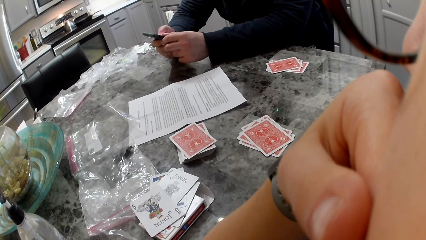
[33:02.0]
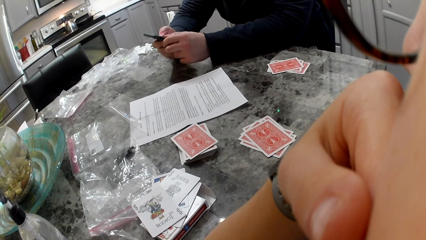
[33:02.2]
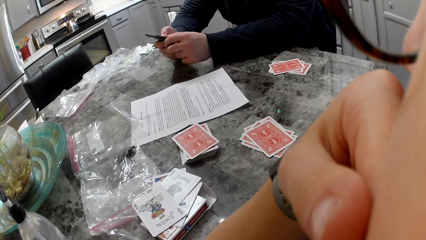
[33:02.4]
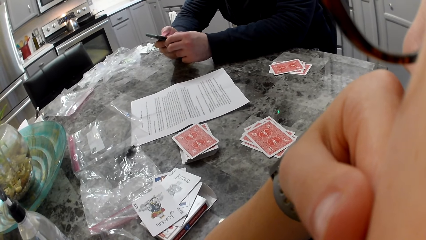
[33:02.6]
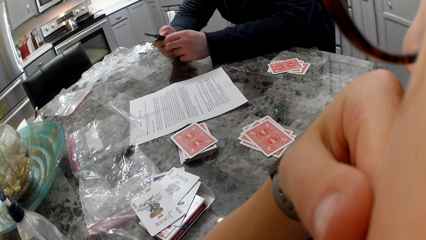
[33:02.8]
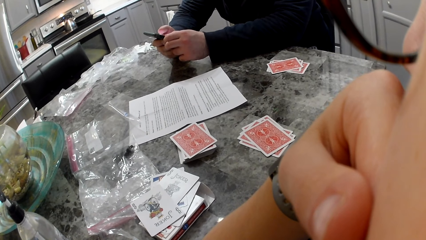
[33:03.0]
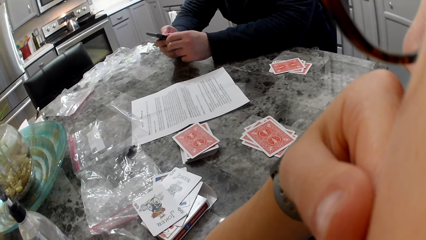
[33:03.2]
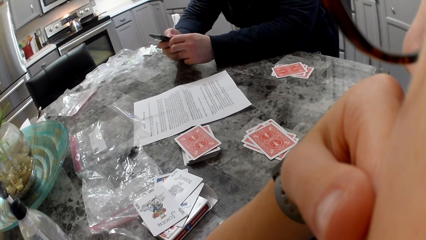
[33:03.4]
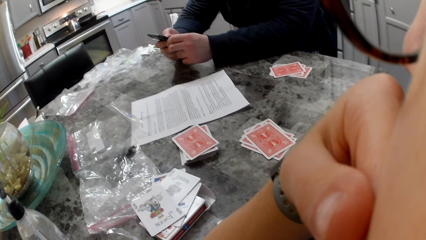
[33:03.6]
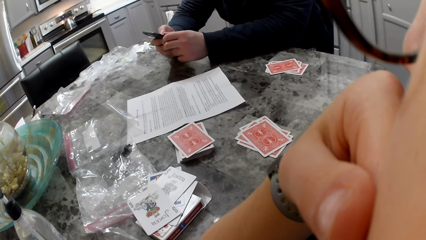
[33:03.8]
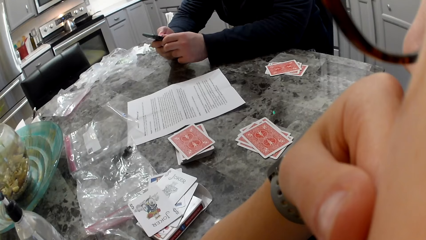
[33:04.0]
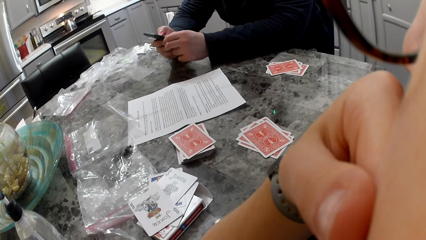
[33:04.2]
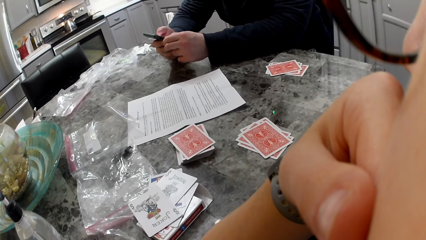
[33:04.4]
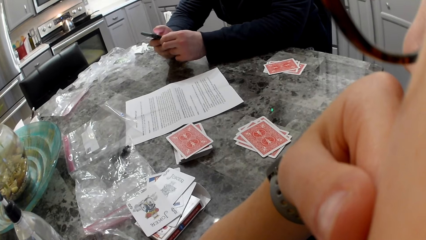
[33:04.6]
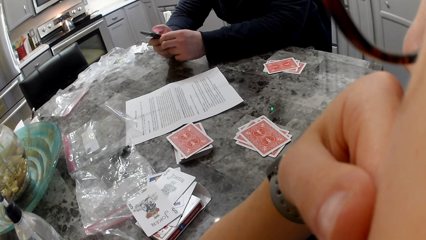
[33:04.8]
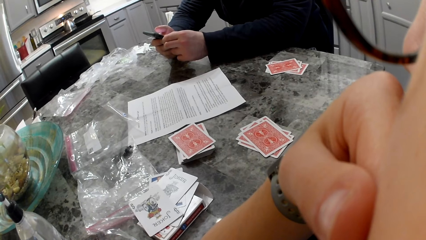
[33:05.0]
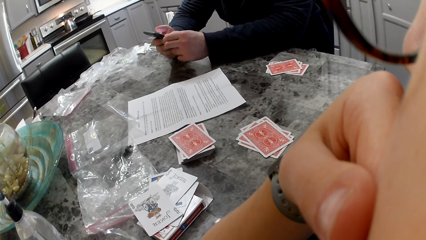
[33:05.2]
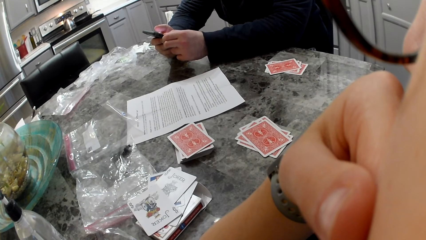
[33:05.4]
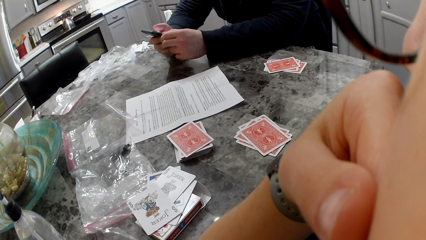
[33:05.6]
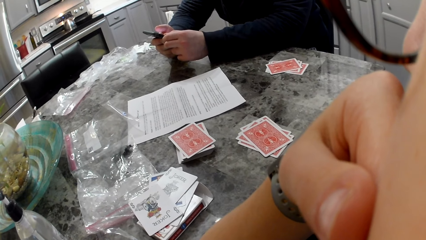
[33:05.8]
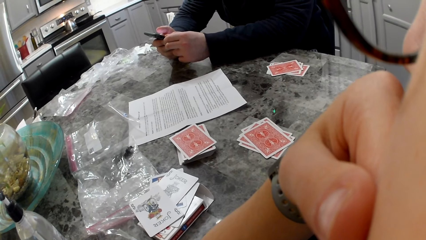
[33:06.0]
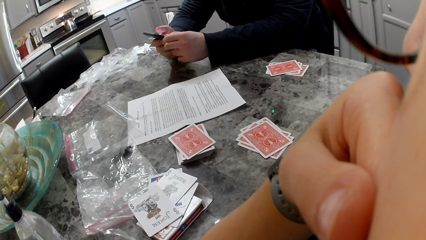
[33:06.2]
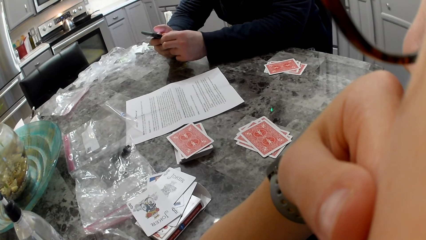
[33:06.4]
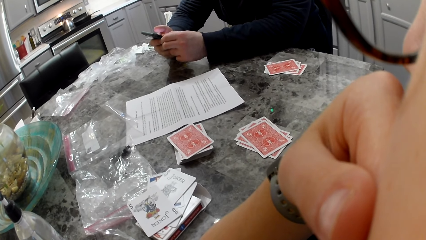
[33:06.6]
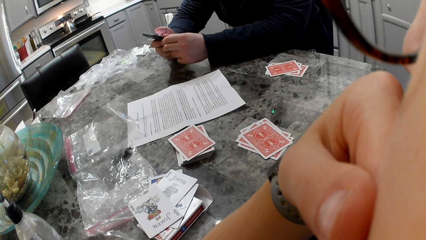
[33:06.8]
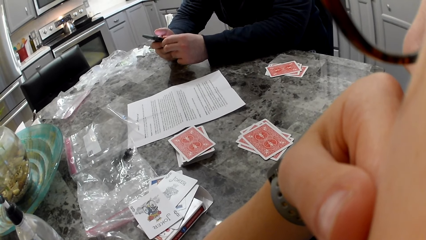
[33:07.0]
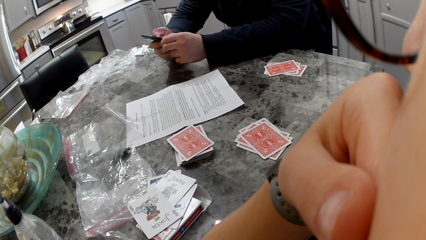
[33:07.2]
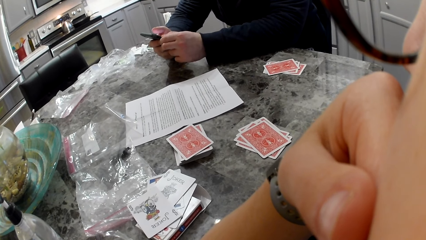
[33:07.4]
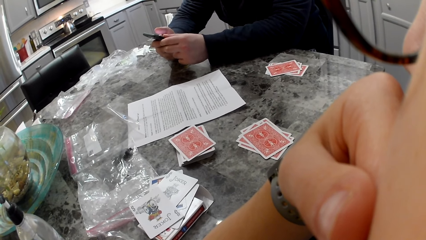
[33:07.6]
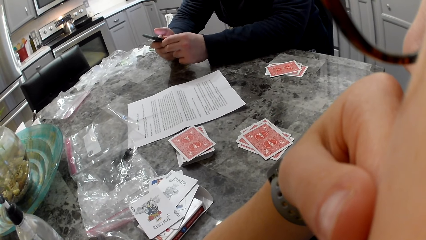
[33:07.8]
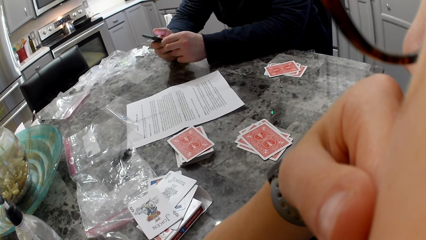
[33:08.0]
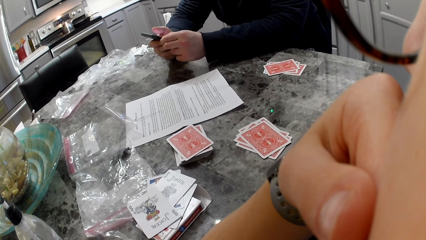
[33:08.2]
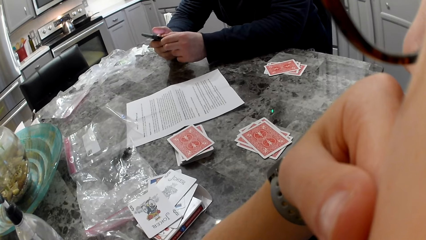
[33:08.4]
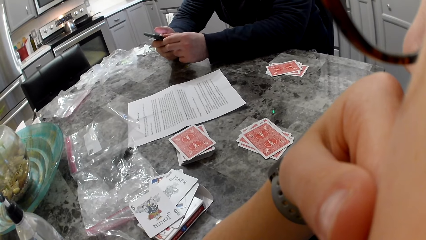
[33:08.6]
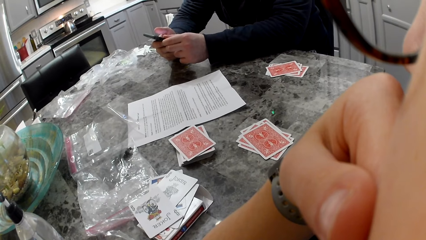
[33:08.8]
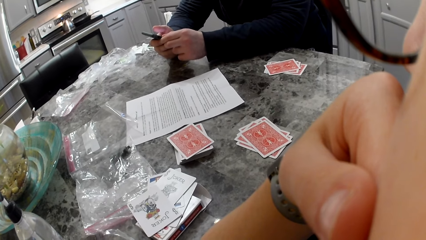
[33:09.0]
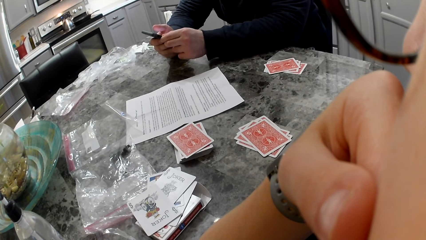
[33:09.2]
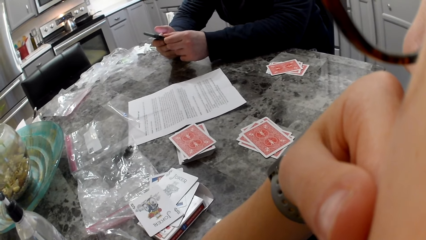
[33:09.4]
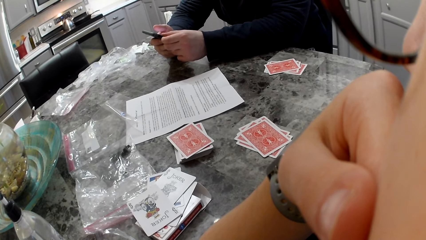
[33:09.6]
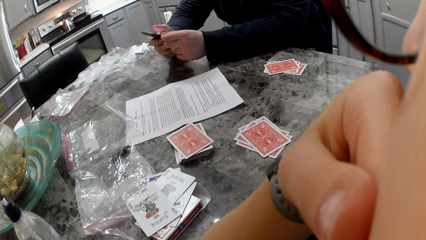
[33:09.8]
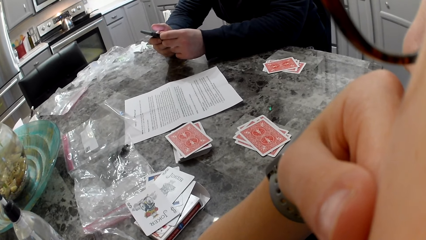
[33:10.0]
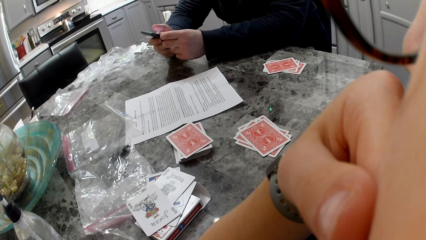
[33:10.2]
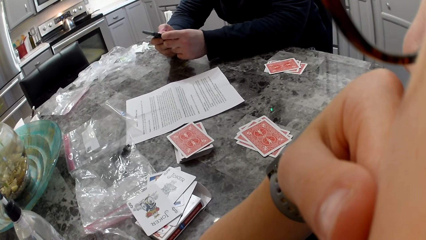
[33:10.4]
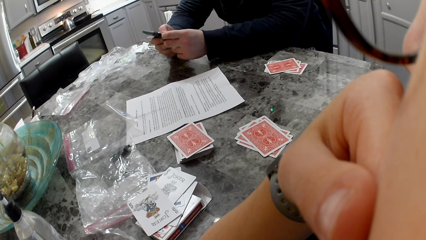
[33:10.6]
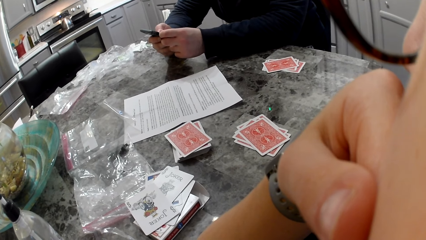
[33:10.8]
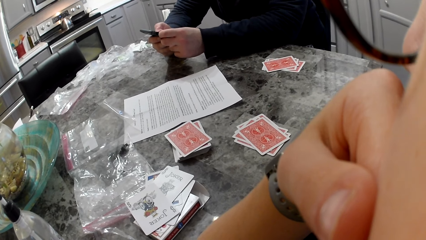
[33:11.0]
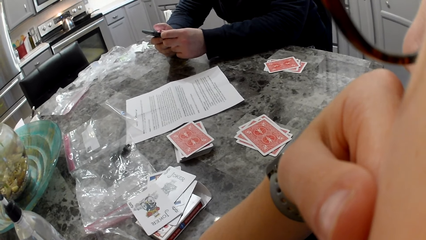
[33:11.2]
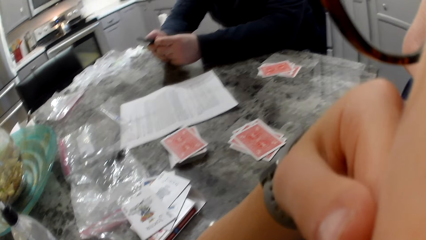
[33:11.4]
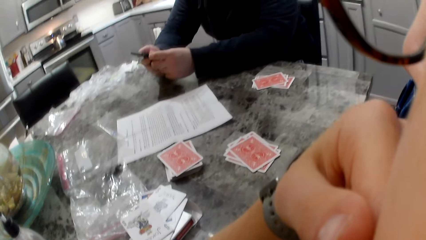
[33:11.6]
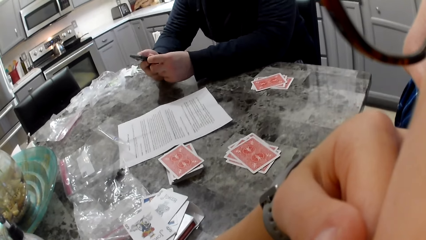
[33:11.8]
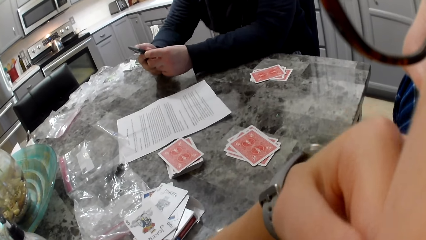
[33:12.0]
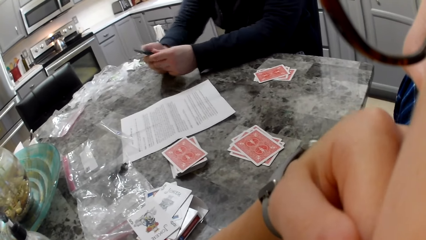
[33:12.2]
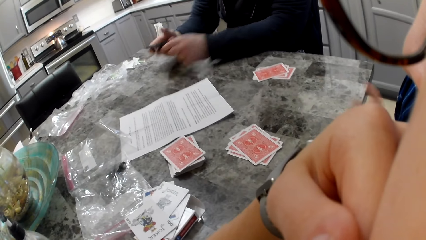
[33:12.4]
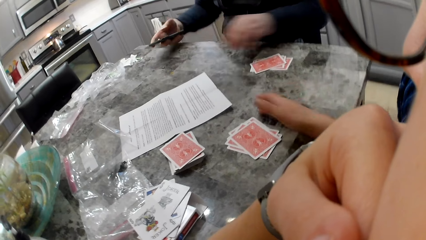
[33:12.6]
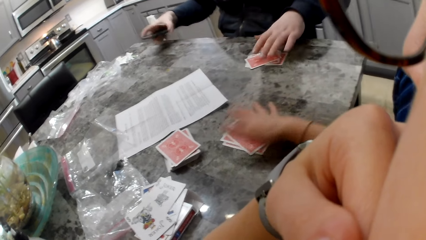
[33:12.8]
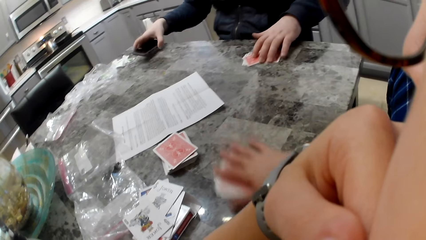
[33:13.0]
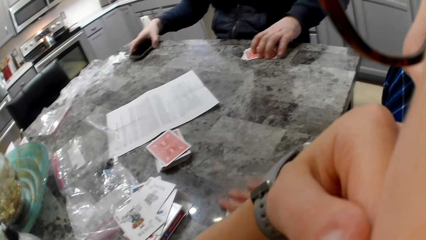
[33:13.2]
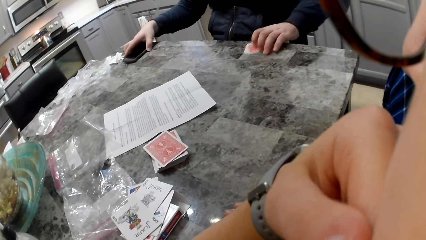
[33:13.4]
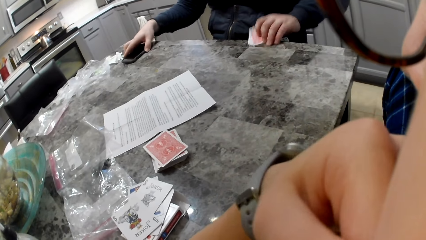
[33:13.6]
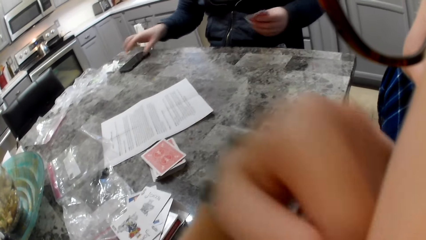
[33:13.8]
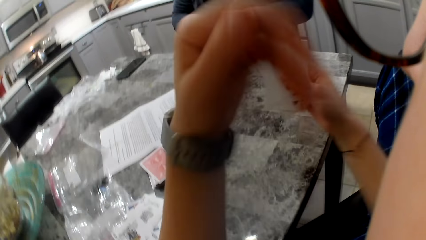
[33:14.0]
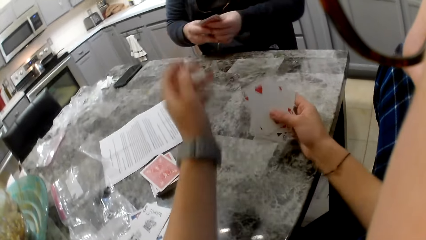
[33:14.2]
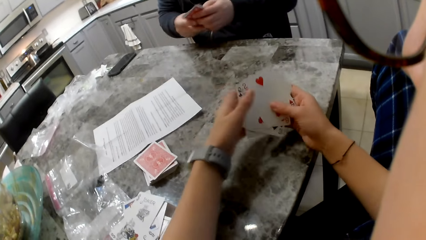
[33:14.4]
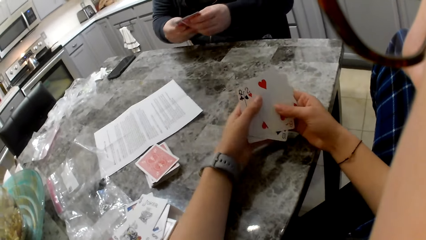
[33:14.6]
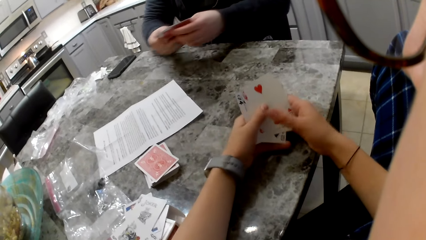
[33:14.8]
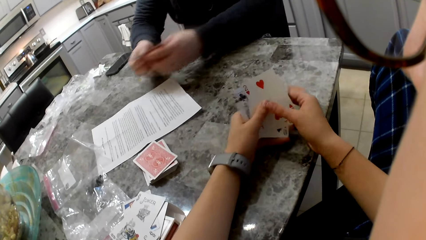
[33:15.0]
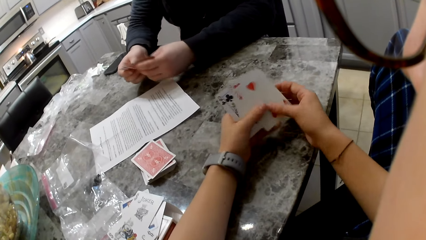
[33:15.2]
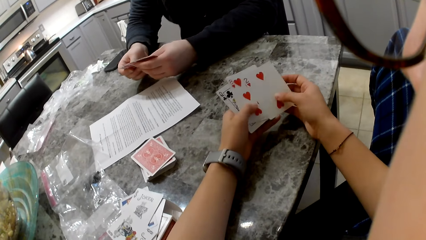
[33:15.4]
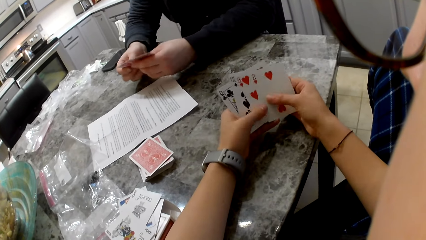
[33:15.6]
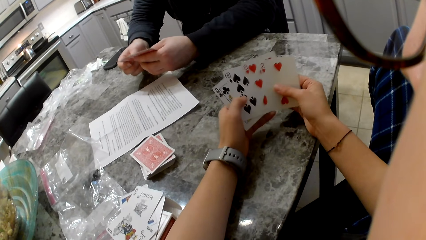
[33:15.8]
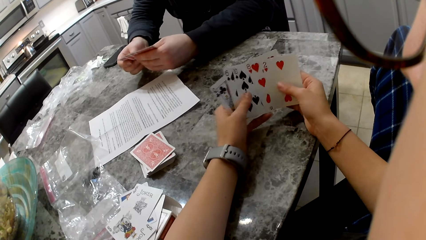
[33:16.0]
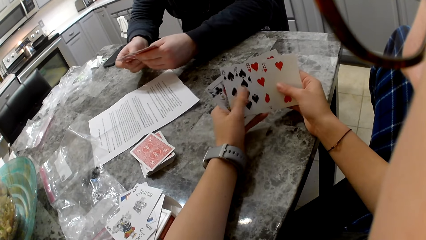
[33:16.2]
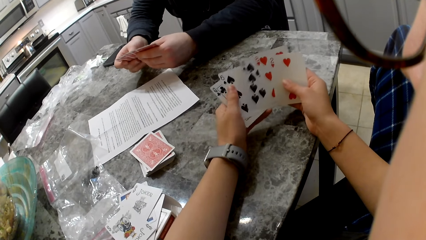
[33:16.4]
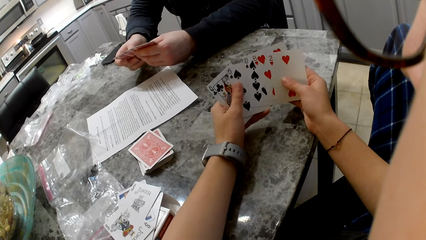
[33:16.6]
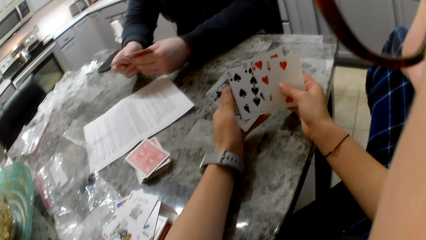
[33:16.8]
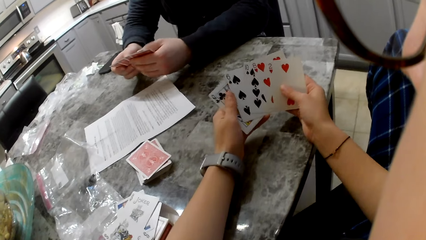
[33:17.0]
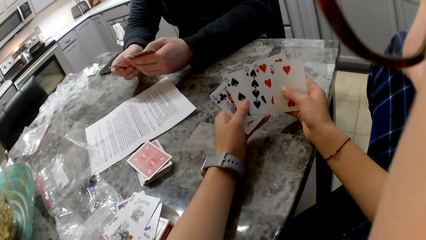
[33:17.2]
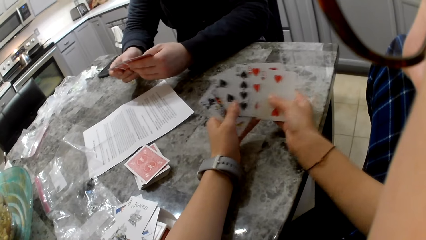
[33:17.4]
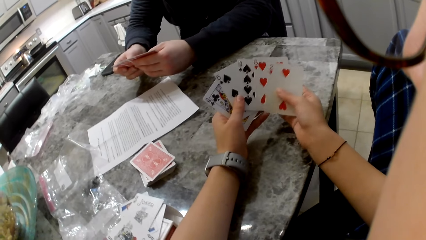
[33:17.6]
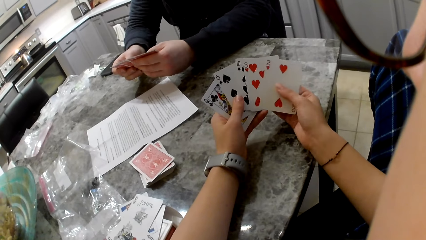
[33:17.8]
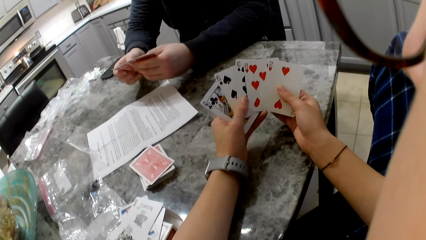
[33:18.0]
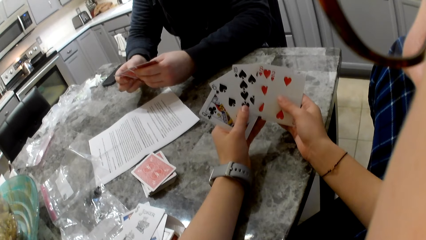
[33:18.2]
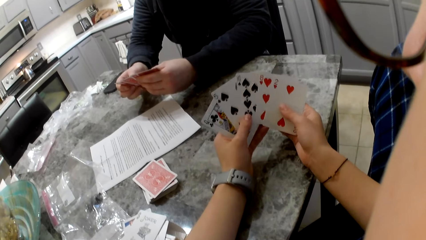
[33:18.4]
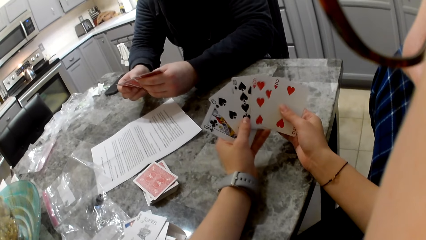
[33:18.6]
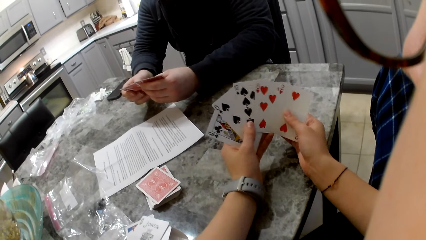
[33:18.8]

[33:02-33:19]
A man takes cards from the table with his left hand. The camera wearer takes cards from the table with her right hand. The man places a phone on the table. The camera wearer drops her hand from her face. The man shuffles the cards in his hands. The camera wearer shuffles the cards in her hands.
